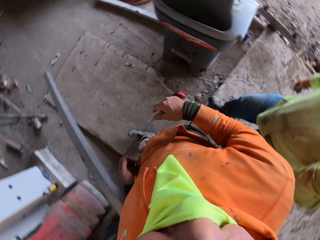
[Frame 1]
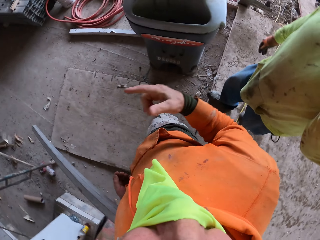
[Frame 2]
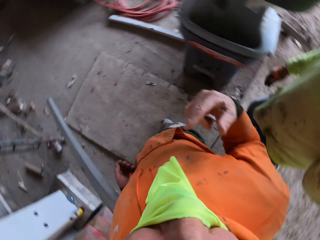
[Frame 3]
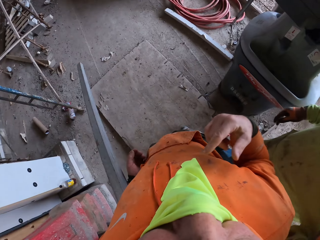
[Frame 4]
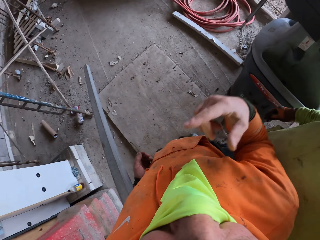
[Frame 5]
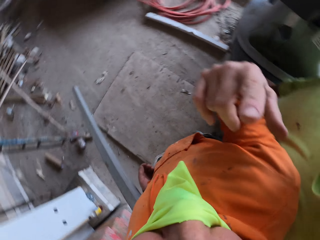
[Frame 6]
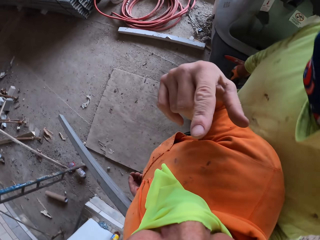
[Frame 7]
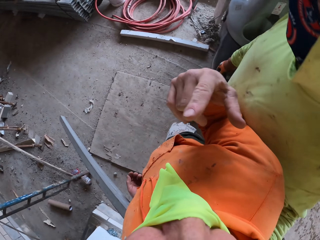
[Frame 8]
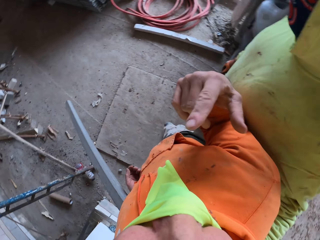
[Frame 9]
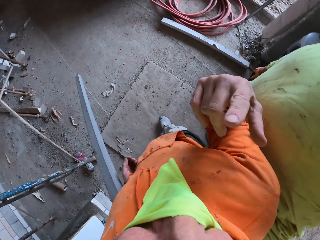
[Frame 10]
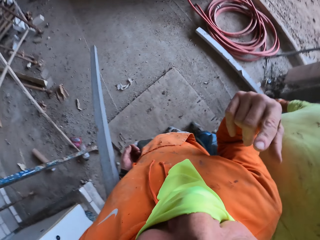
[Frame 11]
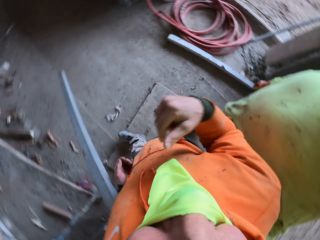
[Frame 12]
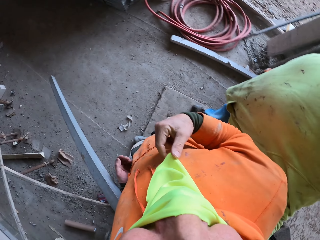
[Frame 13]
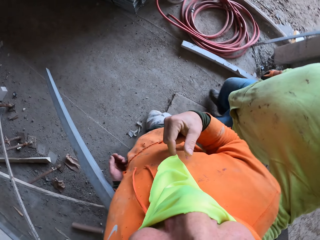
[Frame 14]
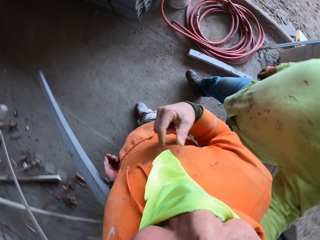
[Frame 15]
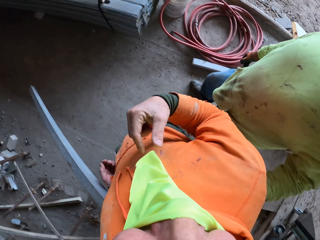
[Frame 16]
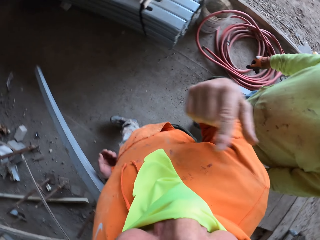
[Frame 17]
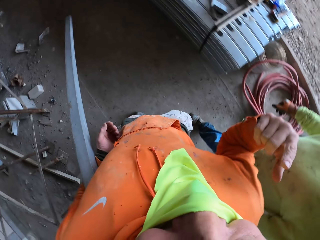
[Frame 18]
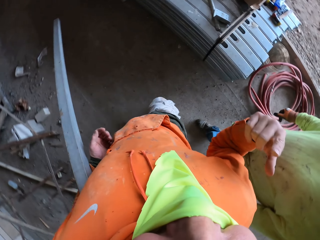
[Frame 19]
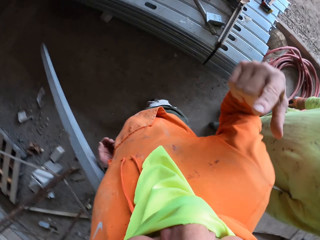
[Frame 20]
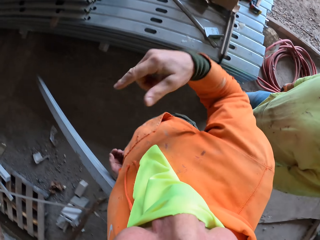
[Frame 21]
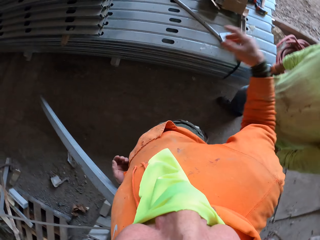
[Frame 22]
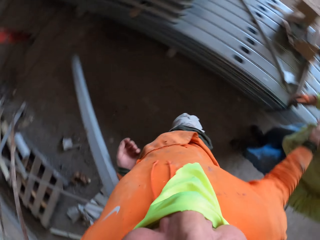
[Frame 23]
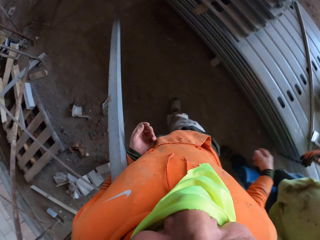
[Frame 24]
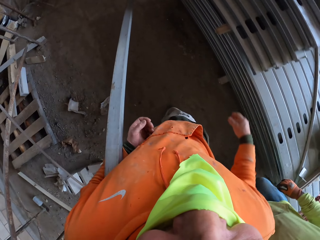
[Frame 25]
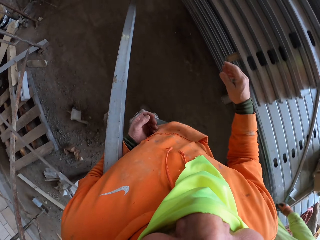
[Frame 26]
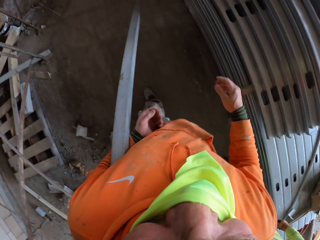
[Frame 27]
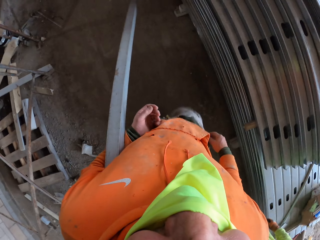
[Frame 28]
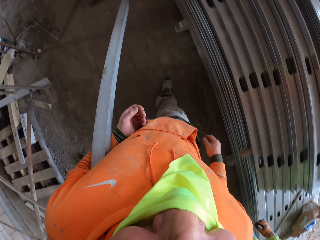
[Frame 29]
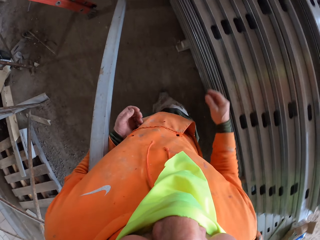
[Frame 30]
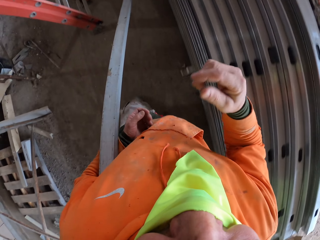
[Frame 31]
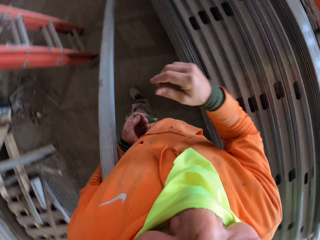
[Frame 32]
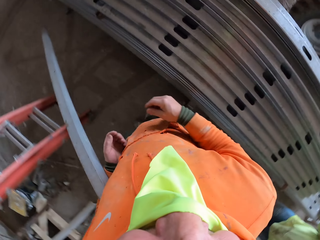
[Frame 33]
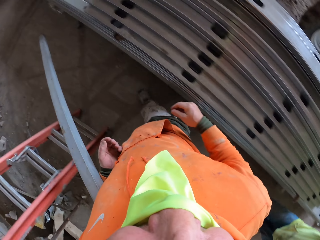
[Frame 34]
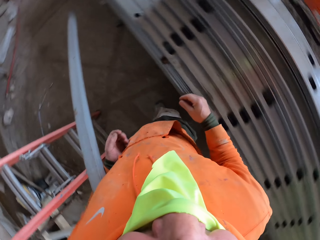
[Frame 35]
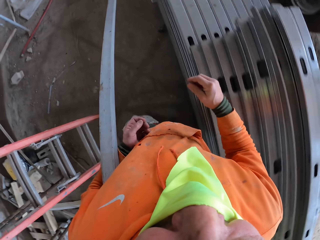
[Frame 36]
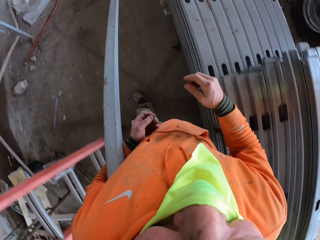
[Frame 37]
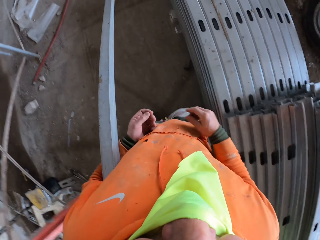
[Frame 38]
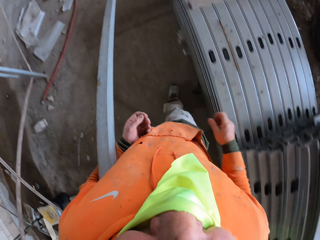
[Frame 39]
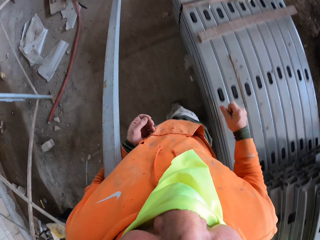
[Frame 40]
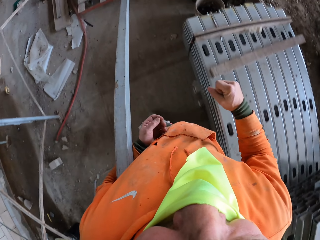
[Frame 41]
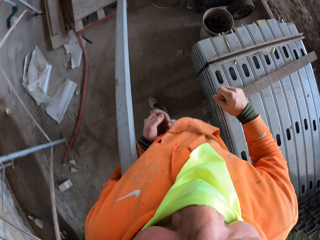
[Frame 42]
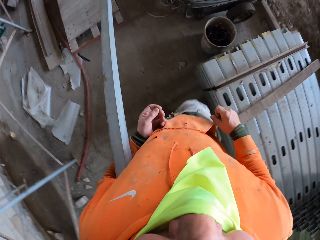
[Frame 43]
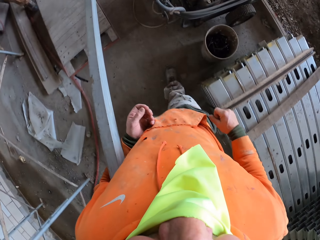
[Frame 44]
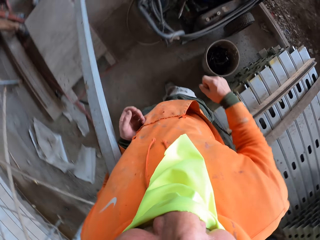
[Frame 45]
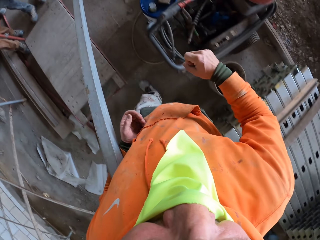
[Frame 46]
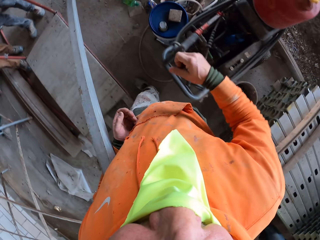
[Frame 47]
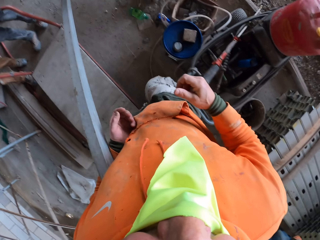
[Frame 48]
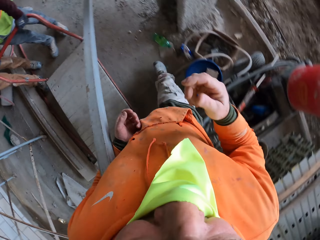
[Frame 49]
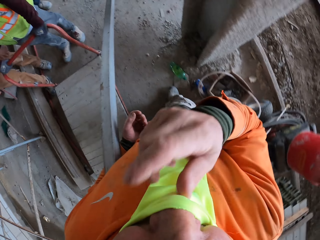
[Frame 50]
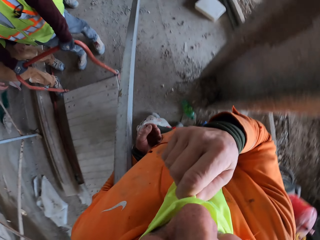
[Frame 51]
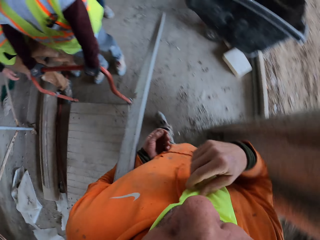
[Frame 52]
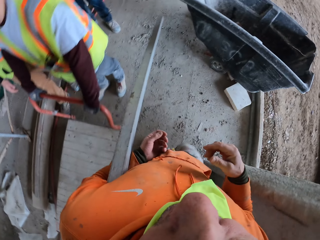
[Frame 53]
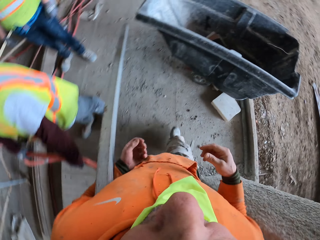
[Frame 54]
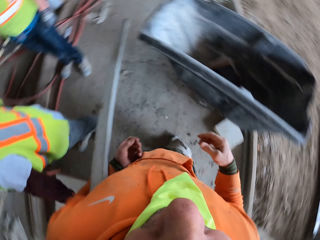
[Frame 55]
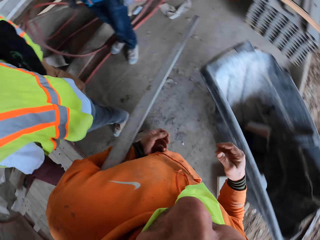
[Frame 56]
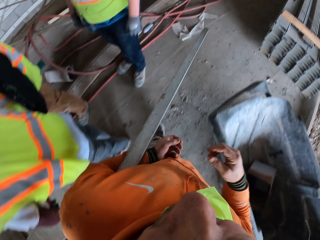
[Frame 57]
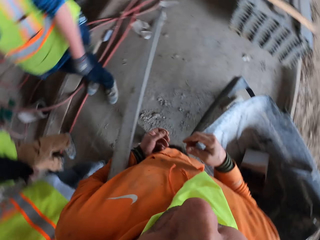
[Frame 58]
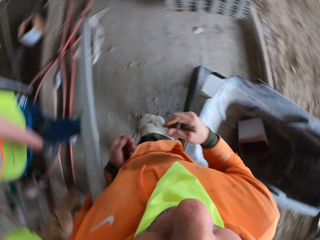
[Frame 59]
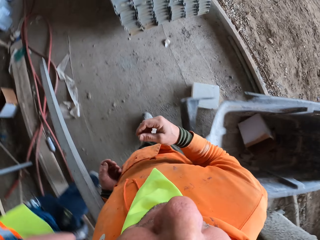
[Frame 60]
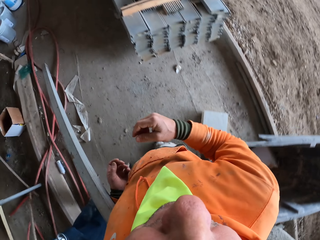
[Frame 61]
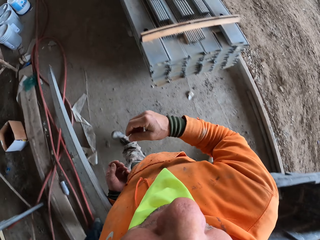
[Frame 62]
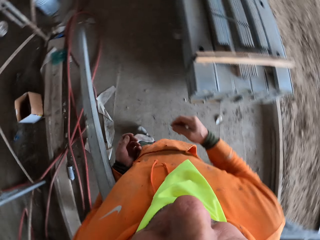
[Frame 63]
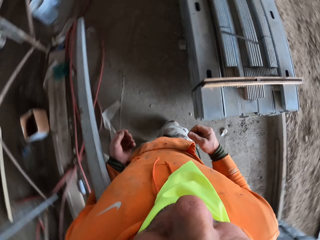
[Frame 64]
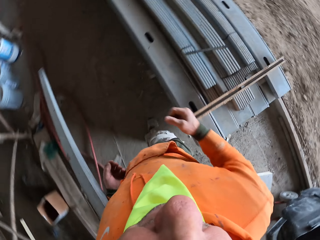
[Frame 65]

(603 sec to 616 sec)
The camera wearer walks around the construction site. A man walks around the construction site. A person holds a trolley. Another person stands near the first person. The camera wearer lowers the scarf from his face. A third person stands near the first person.

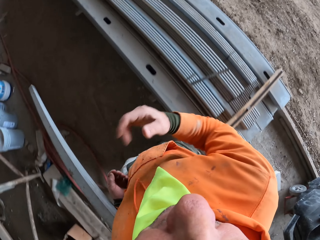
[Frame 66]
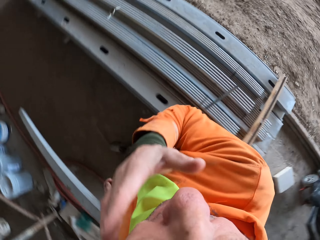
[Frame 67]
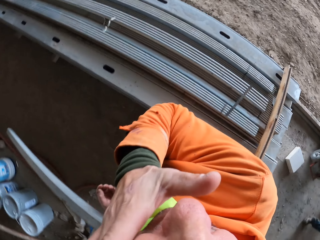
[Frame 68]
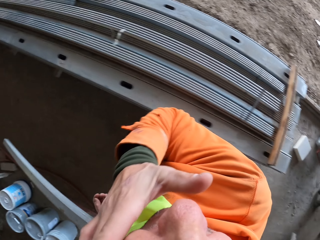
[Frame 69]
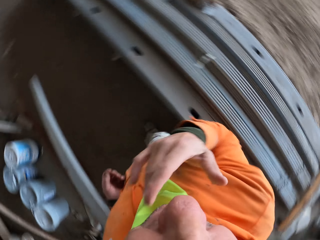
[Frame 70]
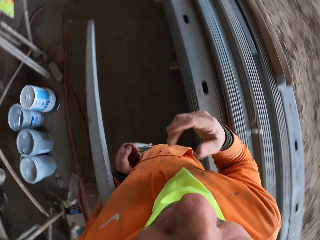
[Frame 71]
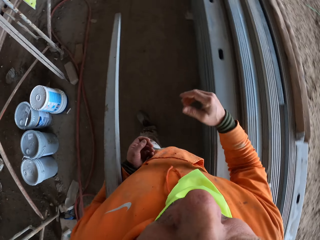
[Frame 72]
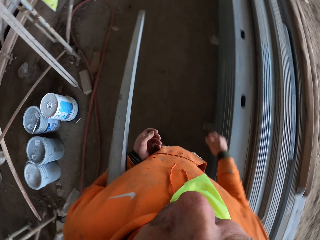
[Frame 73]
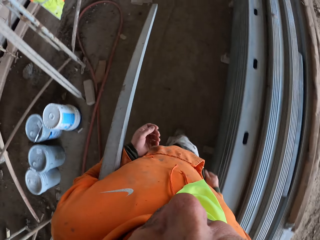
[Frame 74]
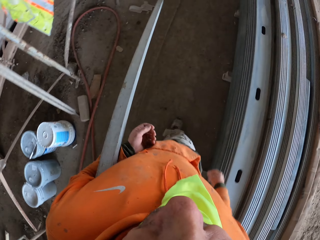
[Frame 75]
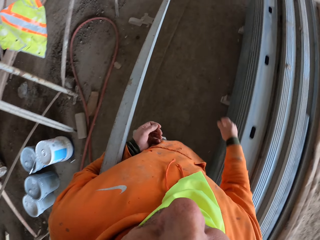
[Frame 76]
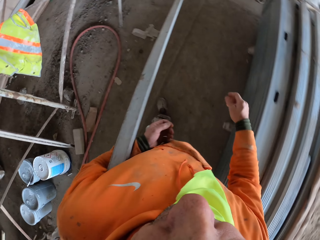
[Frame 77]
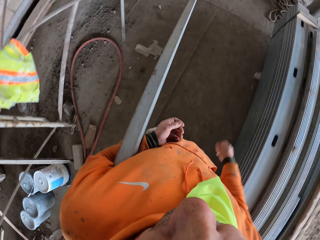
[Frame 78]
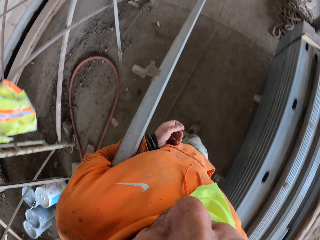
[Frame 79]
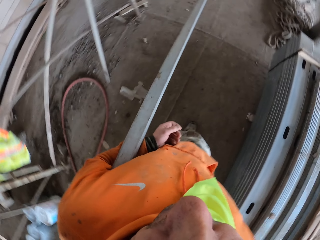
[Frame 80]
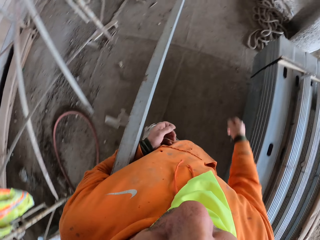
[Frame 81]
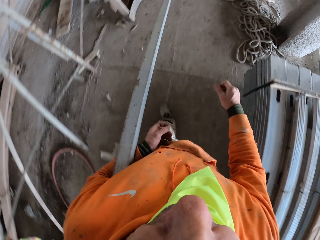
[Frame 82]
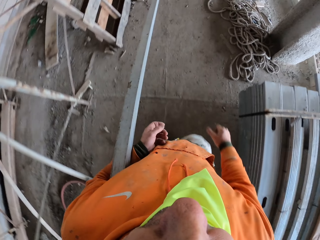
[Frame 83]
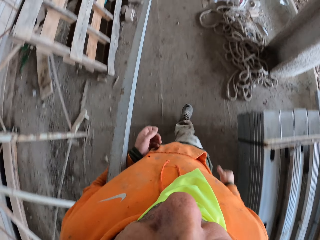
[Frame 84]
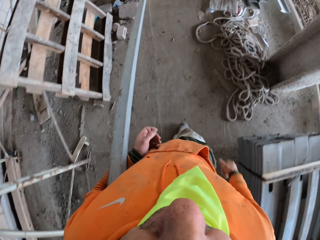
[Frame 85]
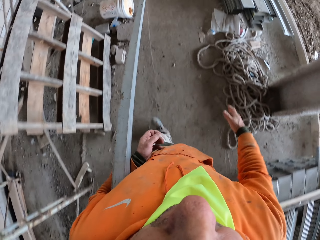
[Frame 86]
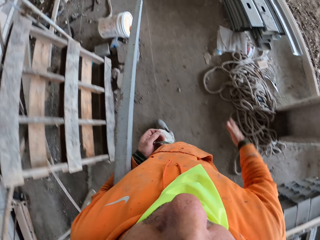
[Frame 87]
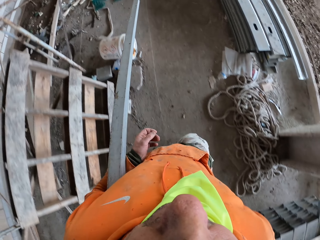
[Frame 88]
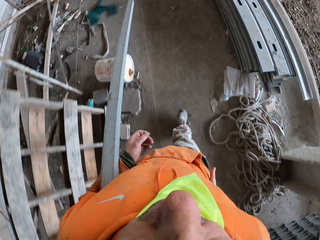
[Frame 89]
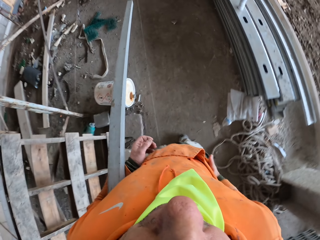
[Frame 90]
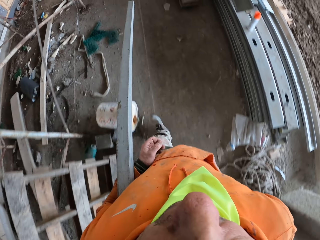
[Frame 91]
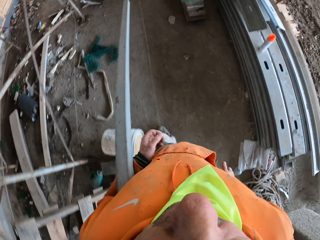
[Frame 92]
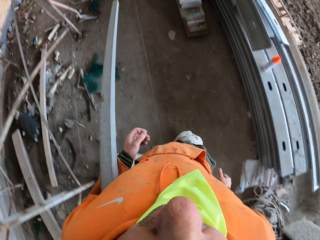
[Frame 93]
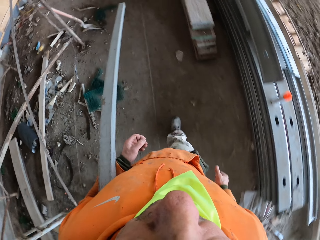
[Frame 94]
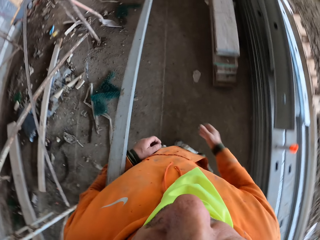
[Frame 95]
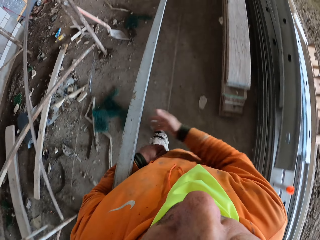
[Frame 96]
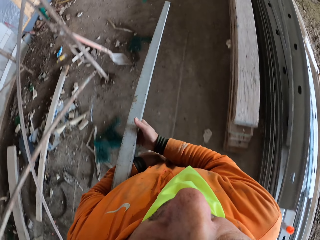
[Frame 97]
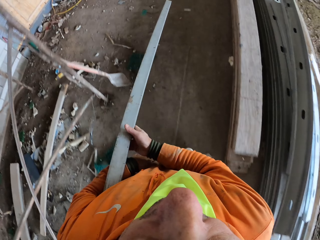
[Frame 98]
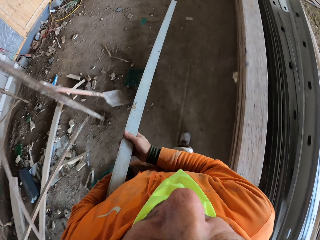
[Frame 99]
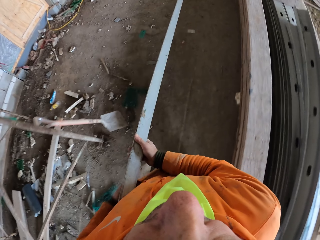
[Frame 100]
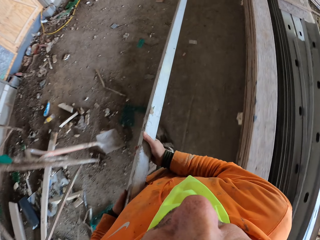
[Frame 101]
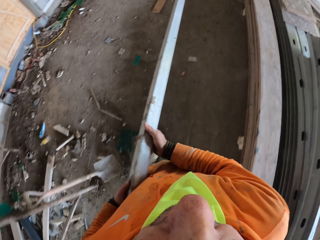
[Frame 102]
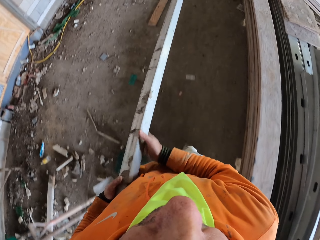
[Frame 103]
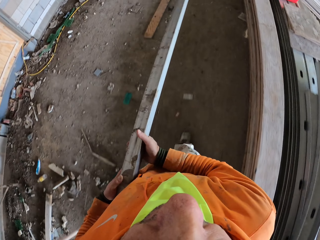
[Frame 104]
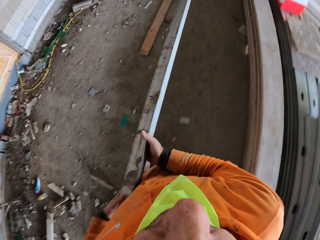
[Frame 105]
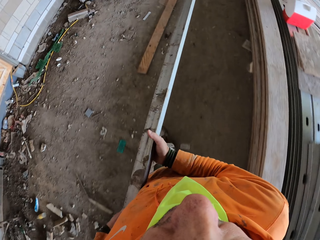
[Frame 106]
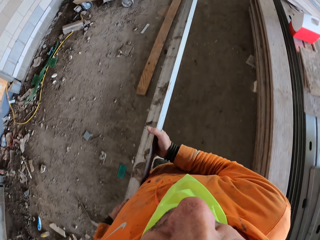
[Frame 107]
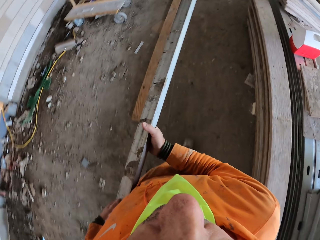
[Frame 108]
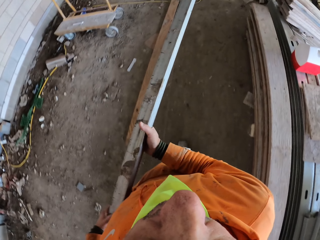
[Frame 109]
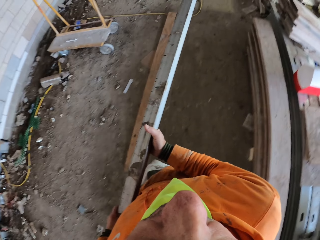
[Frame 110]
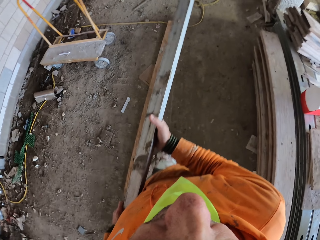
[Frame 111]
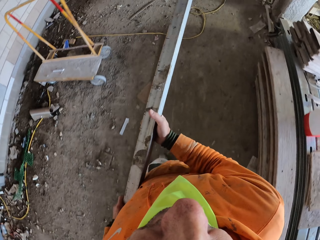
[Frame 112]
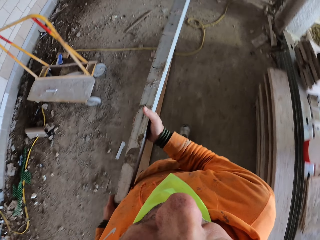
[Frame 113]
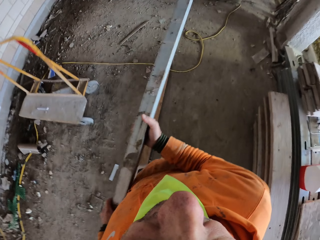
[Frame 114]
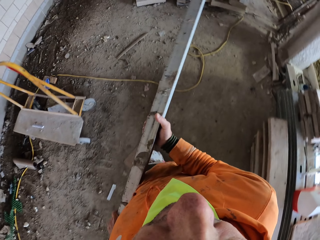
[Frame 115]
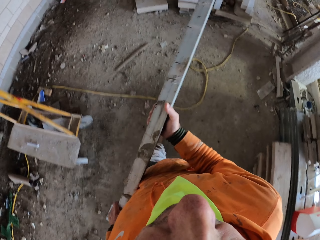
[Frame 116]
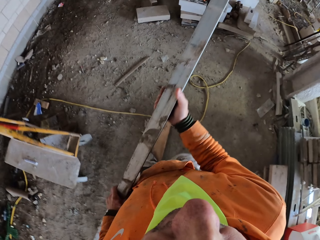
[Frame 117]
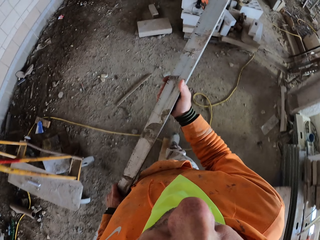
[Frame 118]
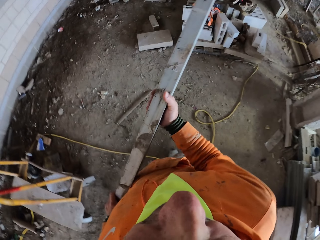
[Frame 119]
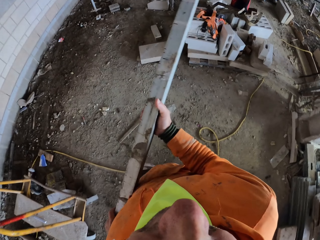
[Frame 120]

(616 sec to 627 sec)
The camera wearer touches the face. They wipe the face. They hold the wood with both hands.
